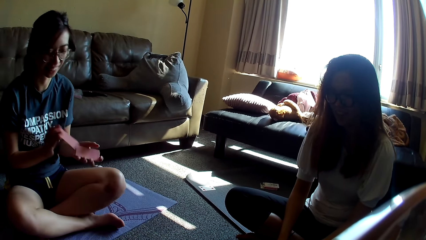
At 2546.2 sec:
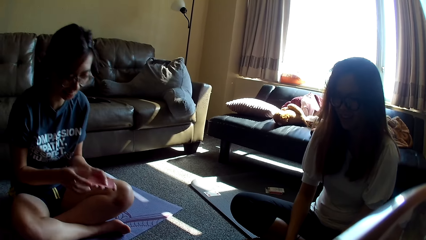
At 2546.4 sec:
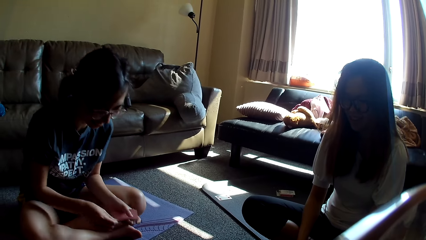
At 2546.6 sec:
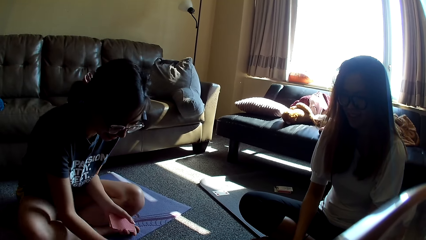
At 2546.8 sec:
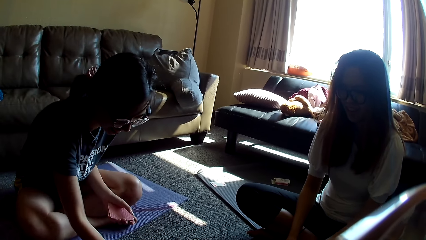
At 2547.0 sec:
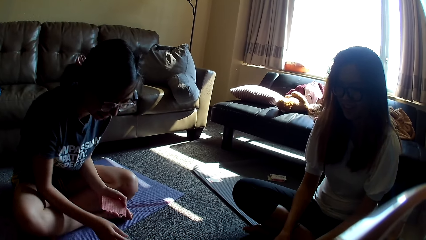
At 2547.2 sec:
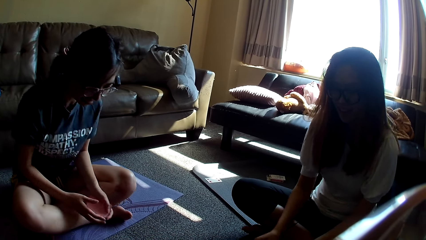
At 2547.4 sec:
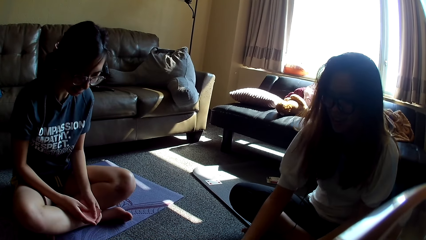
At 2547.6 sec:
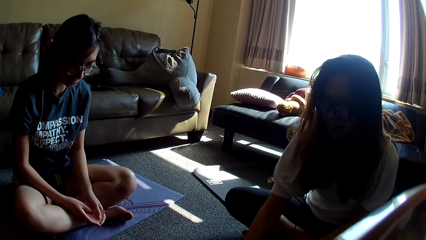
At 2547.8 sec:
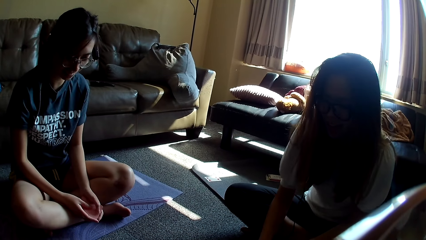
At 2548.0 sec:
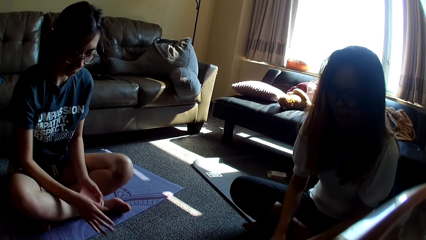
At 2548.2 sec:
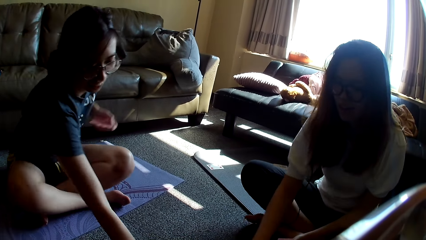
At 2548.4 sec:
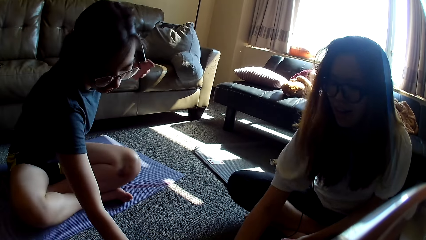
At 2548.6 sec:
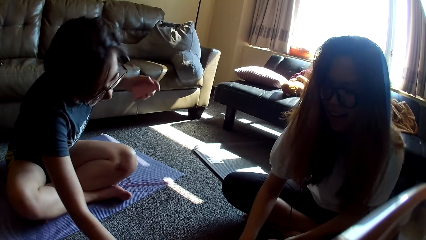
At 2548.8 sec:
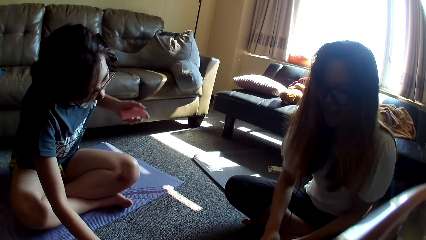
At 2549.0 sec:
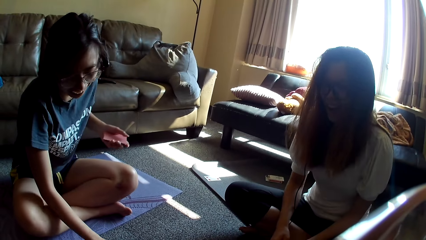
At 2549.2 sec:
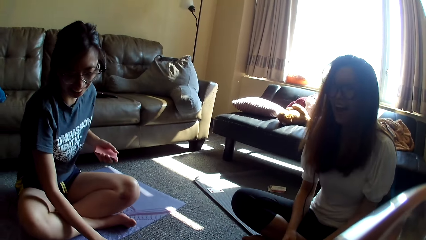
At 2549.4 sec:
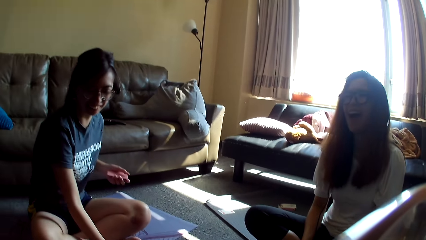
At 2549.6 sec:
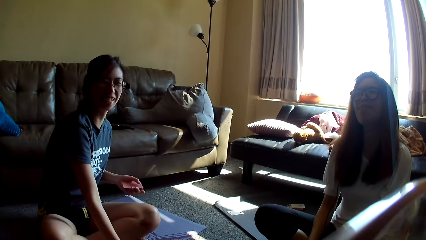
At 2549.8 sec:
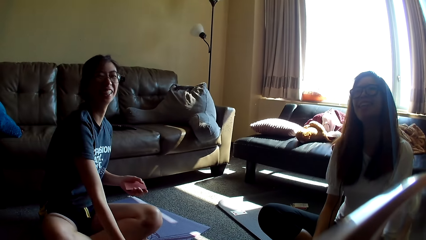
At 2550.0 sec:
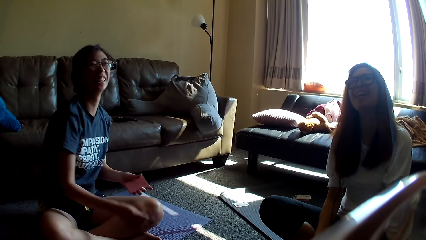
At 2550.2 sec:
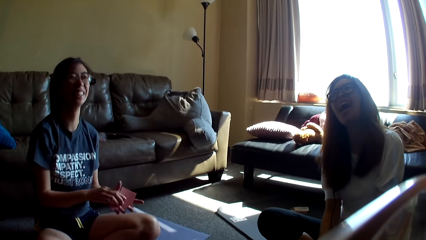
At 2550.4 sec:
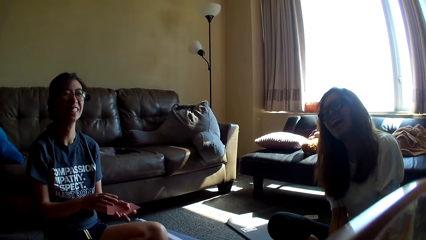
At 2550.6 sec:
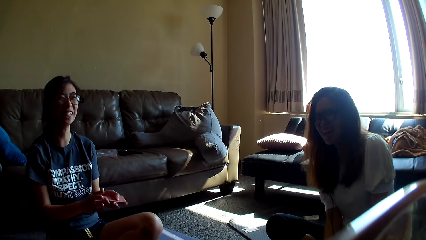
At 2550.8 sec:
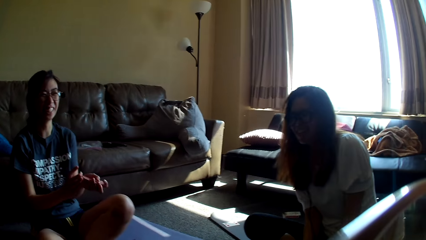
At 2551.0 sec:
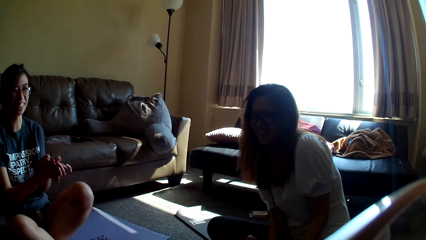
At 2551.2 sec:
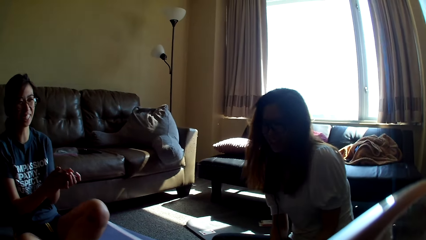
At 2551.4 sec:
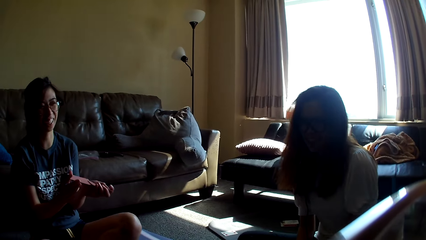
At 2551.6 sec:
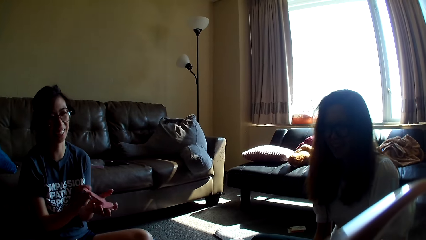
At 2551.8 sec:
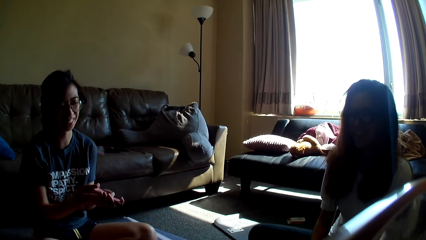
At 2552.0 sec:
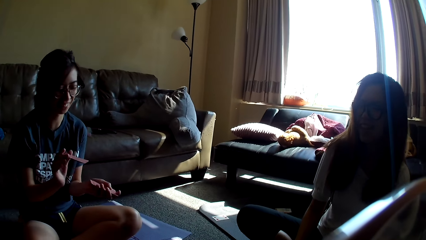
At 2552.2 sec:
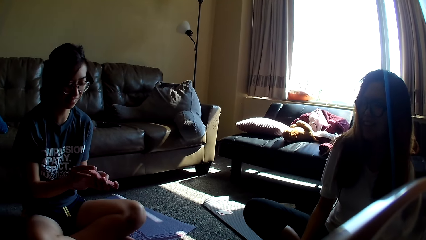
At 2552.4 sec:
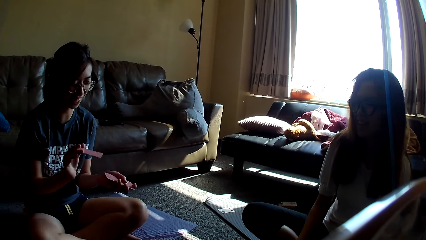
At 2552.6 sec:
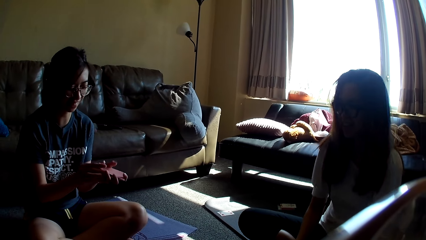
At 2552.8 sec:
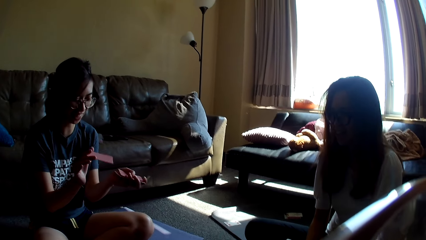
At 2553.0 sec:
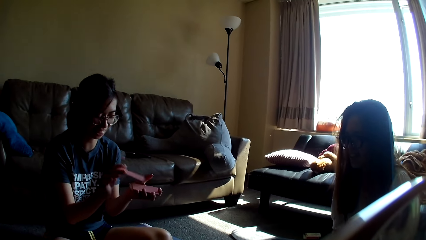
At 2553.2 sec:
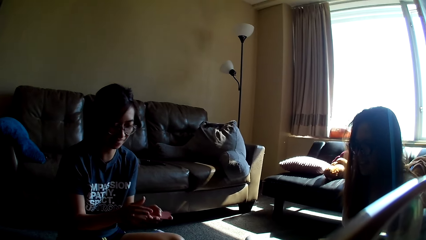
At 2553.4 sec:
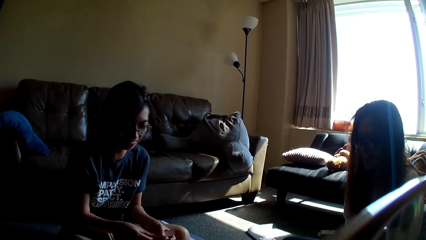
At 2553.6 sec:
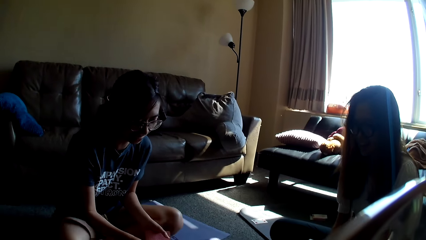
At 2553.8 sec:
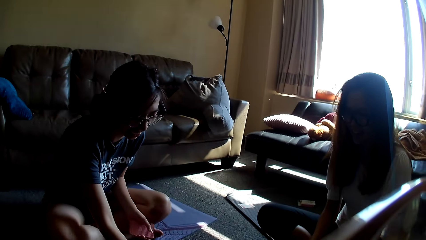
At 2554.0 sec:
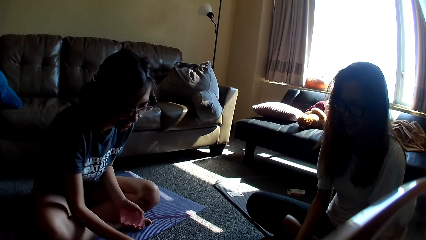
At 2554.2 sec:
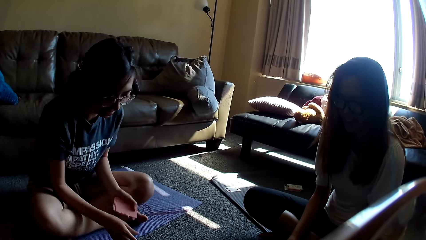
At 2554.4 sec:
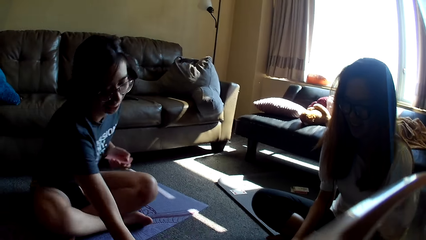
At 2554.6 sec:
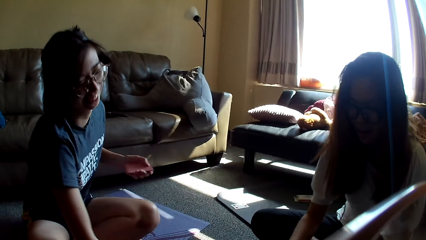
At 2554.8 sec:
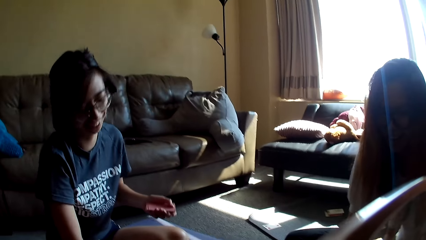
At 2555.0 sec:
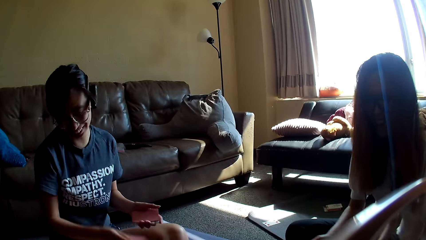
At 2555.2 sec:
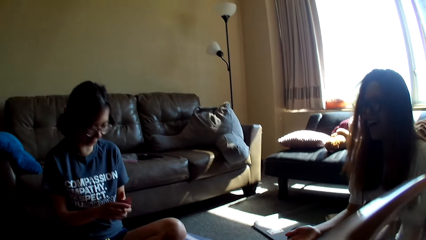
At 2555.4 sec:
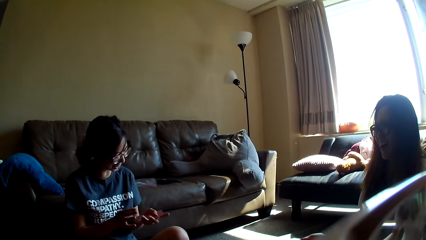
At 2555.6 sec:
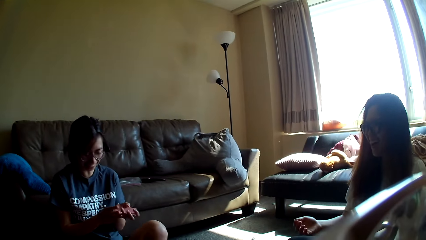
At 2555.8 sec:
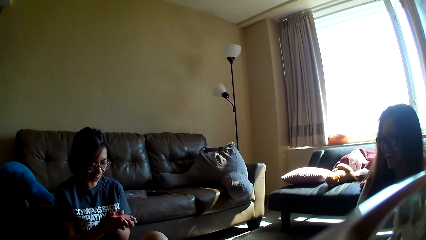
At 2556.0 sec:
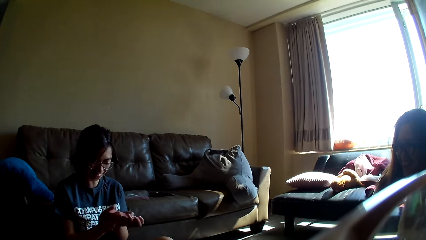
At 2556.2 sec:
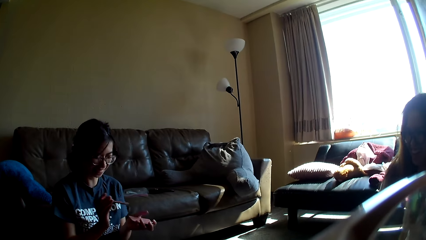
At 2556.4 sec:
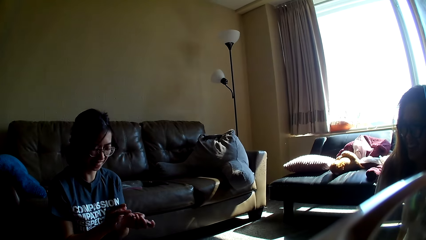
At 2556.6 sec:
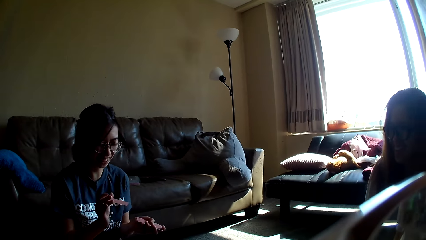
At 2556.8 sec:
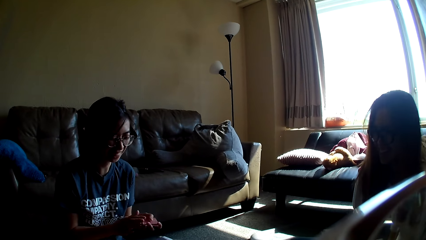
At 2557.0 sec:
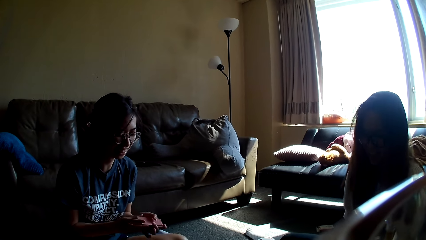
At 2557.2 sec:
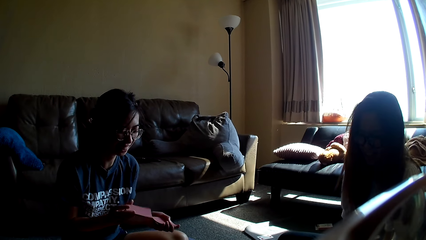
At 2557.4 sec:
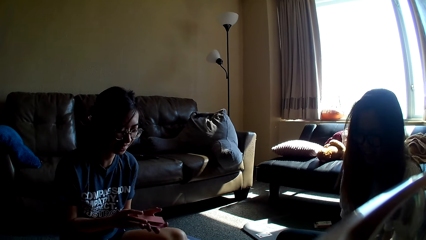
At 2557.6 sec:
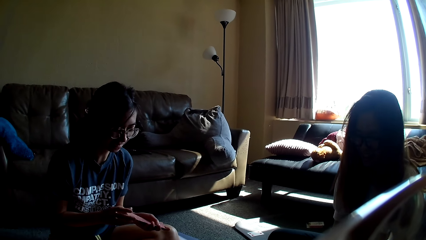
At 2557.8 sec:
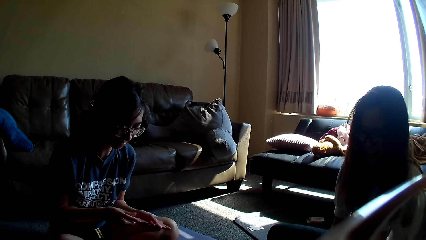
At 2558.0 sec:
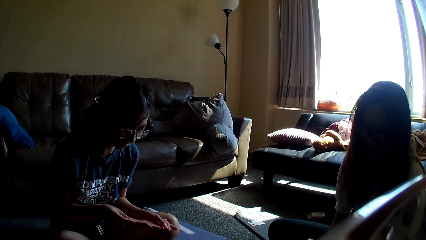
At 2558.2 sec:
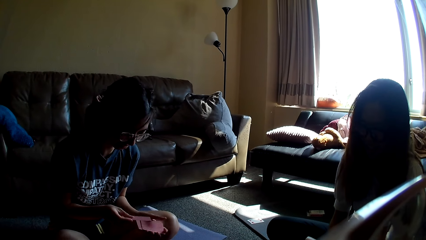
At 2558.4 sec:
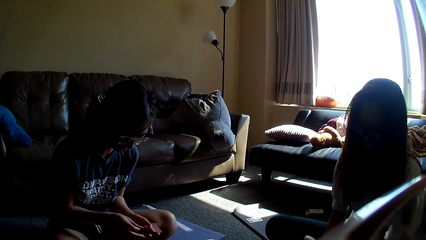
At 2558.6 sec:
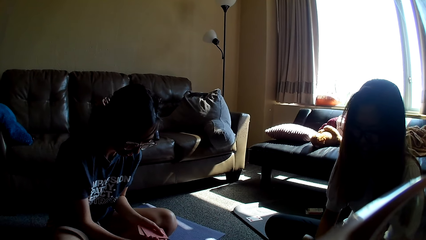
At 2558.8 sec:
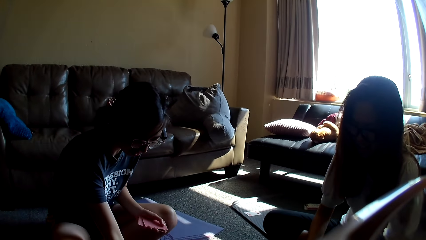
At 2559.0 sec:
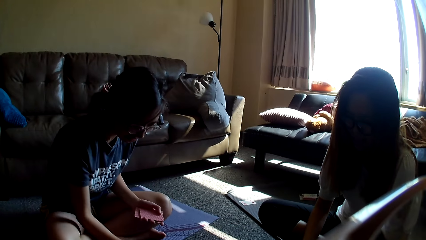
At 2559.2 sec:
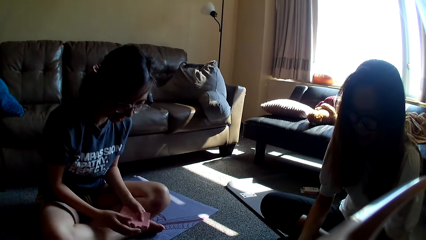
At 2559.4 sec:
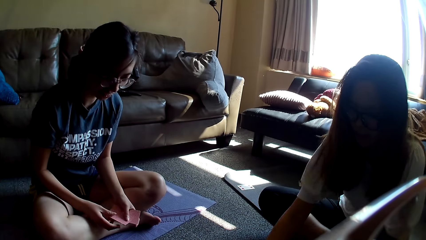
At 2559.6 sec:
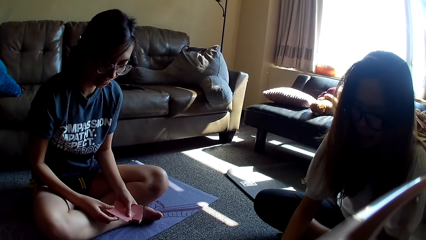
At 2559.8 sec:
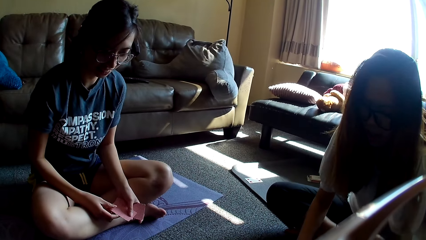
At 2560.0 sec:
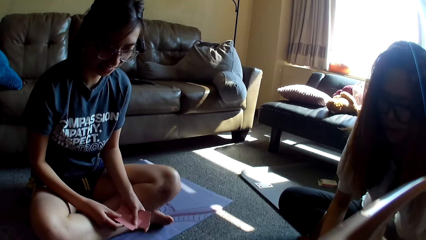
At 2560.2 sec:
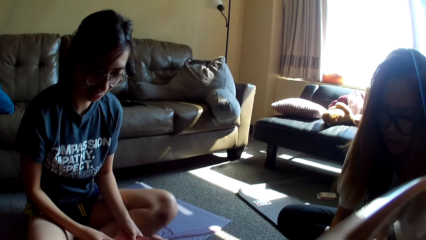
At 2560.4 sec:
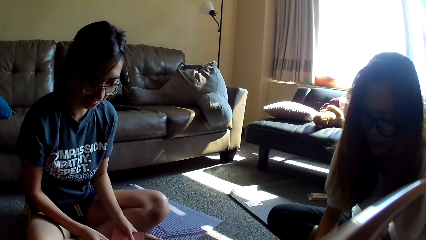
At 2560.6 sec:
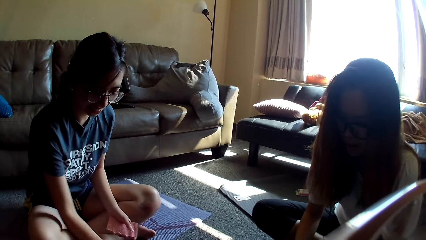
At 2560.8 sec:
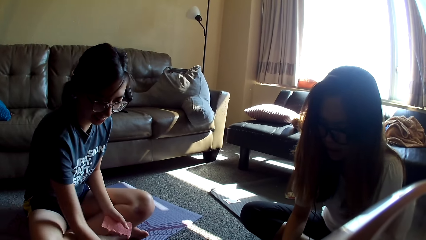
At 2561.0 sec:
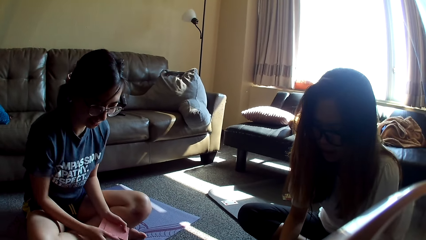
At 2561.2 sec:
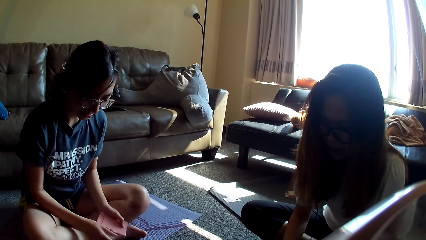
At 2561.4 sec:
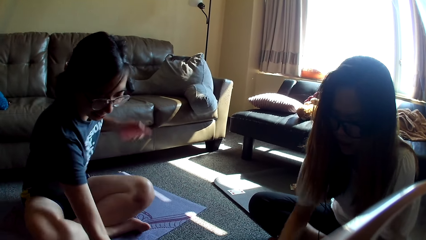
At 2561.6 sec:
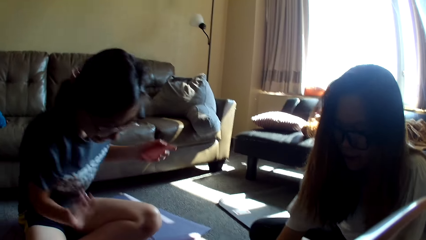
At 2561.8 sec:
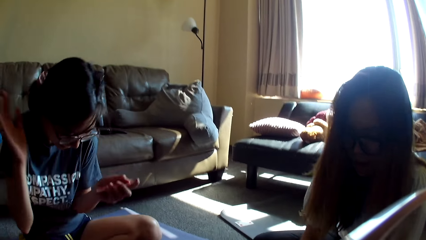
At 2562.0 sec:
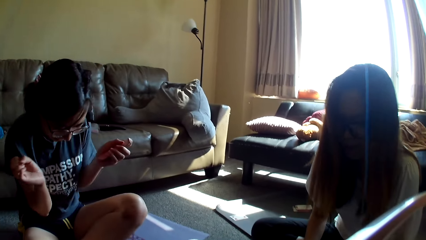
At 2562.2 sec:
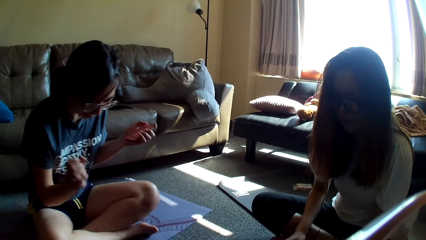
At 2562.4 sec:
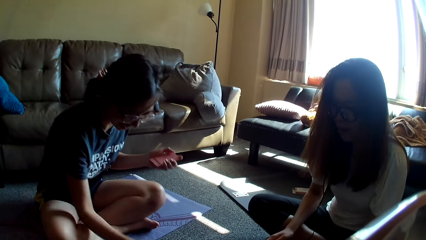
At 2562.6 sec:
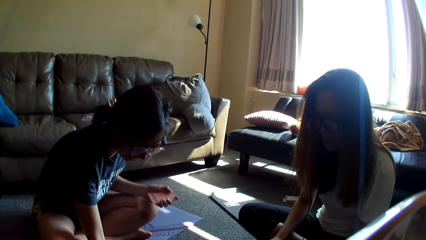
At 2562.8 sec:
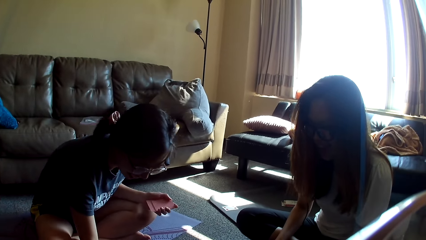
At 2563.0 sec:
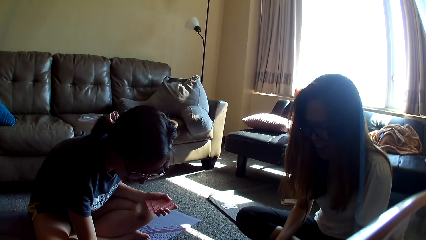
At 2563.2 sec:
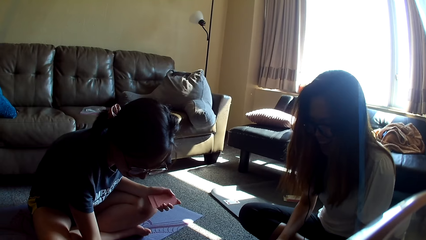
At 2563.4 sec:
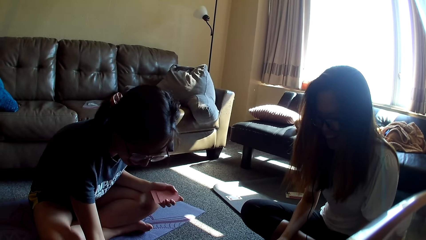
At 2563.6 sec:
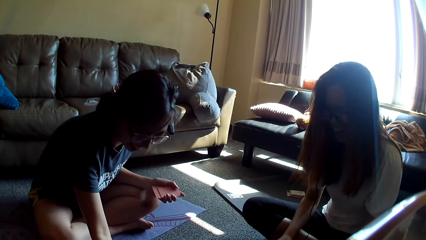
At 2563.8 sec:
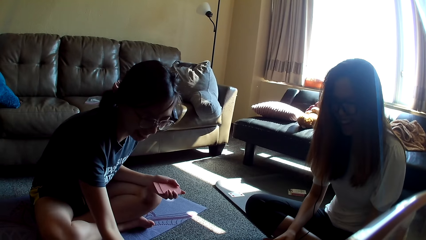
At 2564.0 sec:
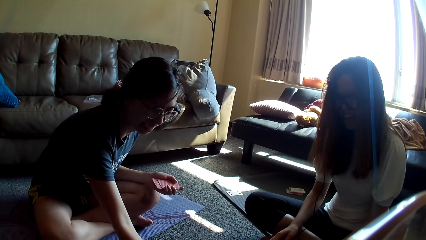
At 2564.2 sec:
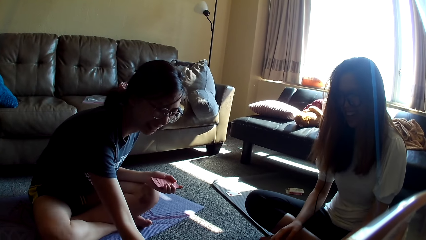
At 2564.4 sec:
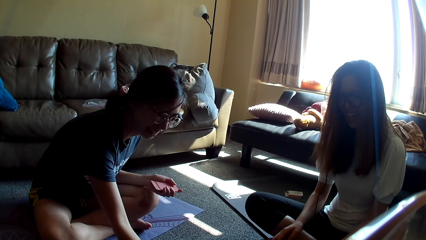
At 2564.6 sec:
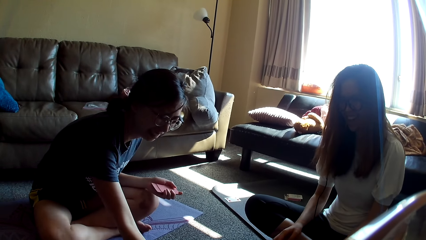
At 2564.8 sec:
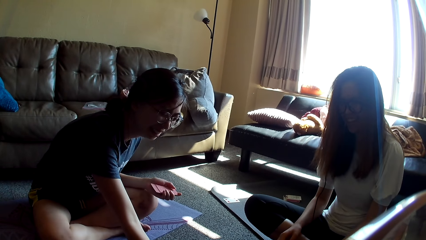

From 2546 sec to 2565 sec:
A lady shuffles a card and places a card on the floor. Another lady places a card on the floor. The first lady holds a card and grabs the card game. The other lady grabs the card game. The first lady holds the card game with the other hand and mixes the card game. The first lady places a card on the floor, grabs the card game and mixes the cards. The first lady drops the card game and holds the card game. The other lady places a card on the floor. The first lady places a card on the floor, grabs the card game, taps on the floor and picks the card game.
